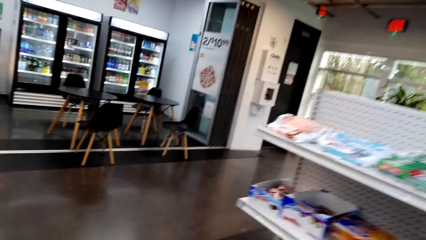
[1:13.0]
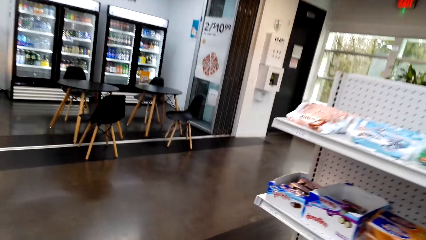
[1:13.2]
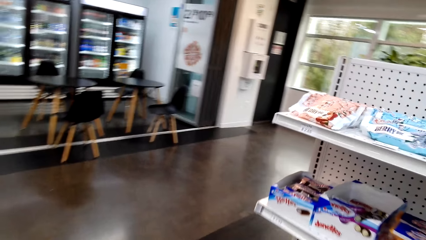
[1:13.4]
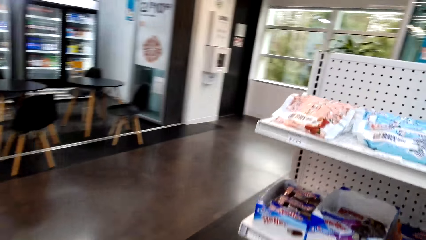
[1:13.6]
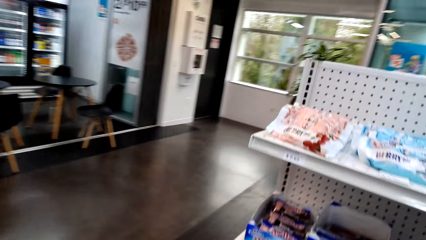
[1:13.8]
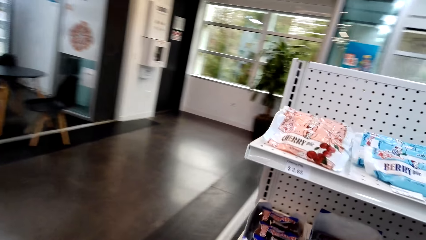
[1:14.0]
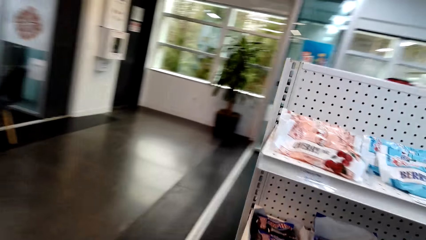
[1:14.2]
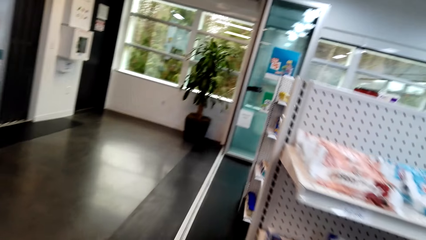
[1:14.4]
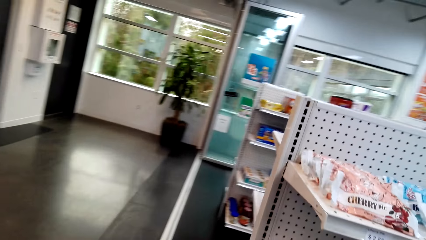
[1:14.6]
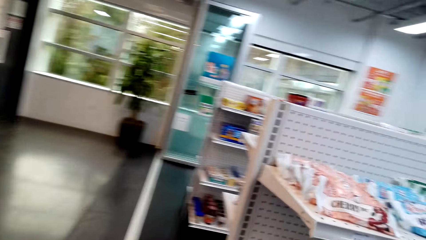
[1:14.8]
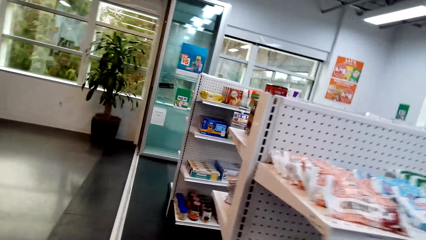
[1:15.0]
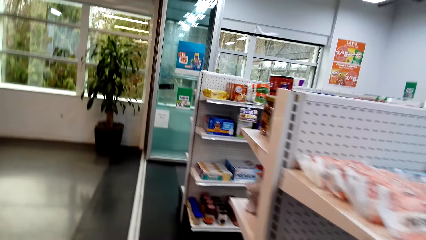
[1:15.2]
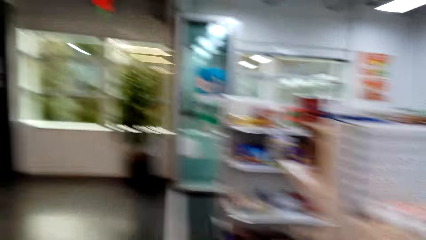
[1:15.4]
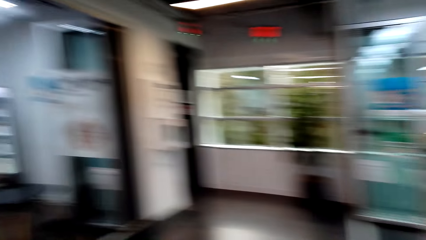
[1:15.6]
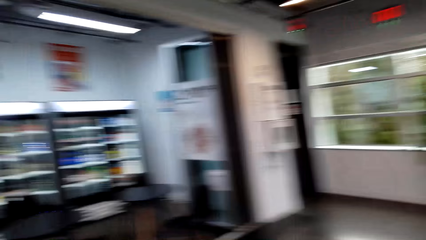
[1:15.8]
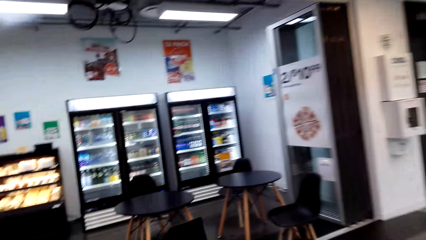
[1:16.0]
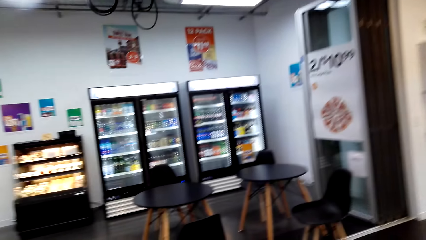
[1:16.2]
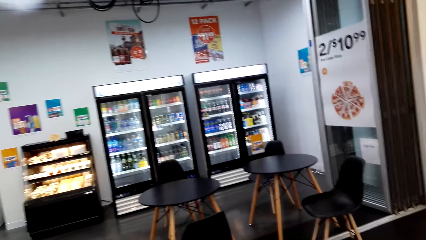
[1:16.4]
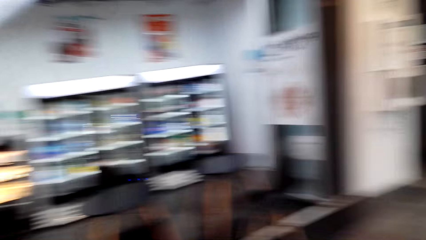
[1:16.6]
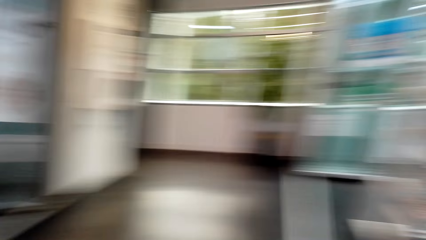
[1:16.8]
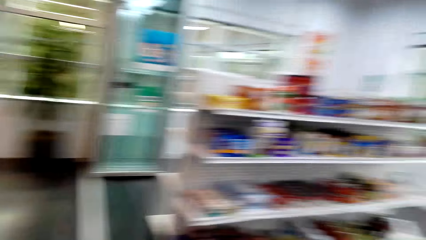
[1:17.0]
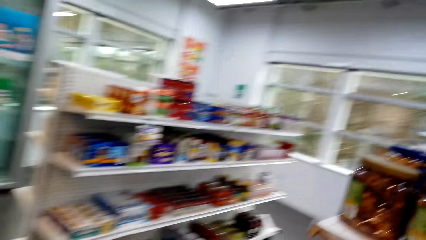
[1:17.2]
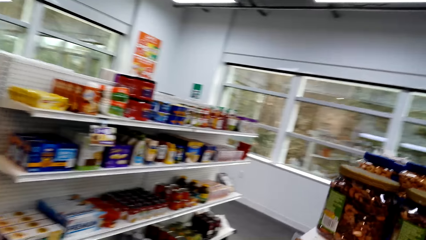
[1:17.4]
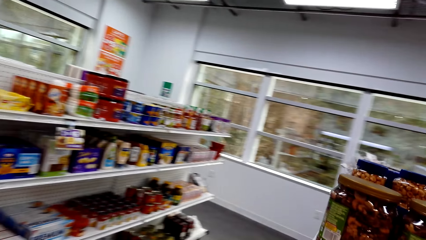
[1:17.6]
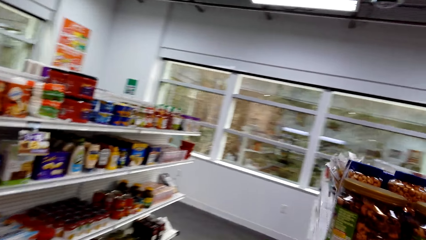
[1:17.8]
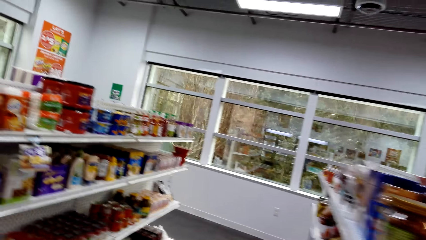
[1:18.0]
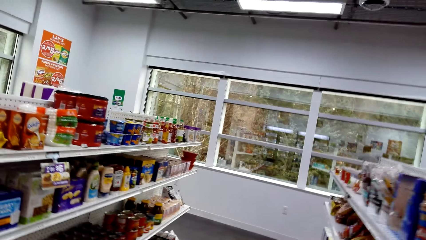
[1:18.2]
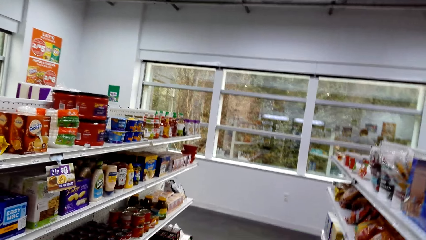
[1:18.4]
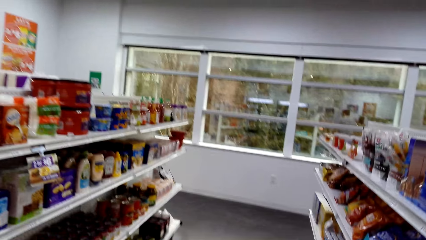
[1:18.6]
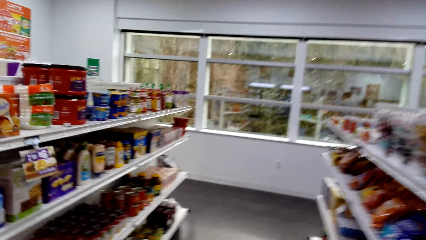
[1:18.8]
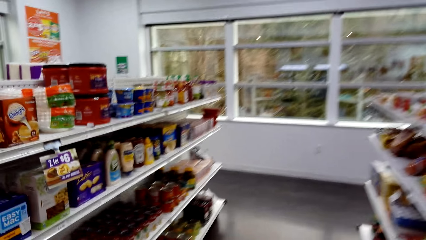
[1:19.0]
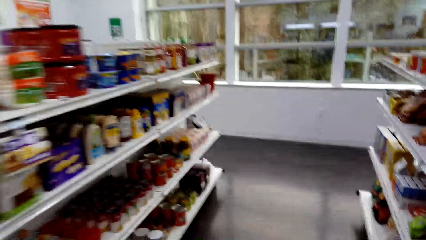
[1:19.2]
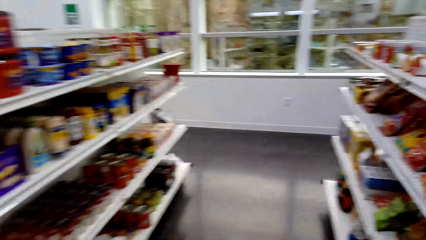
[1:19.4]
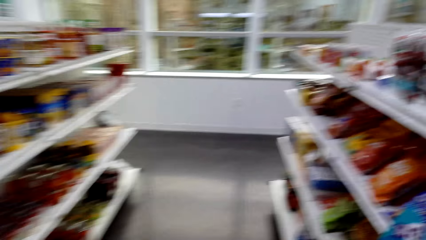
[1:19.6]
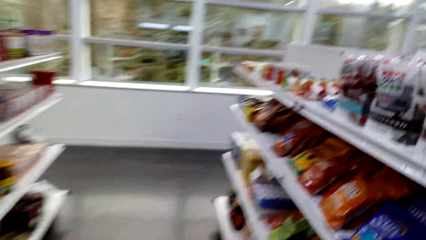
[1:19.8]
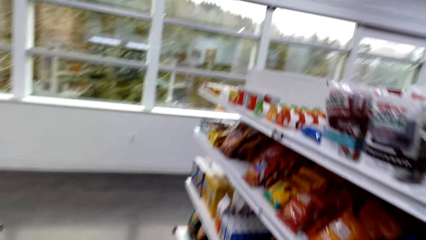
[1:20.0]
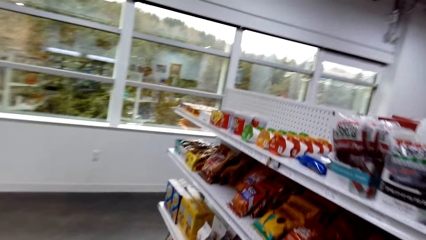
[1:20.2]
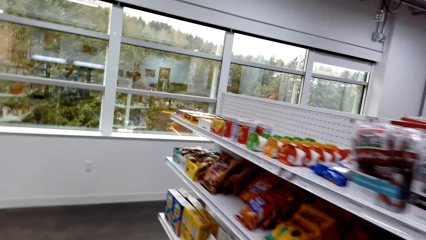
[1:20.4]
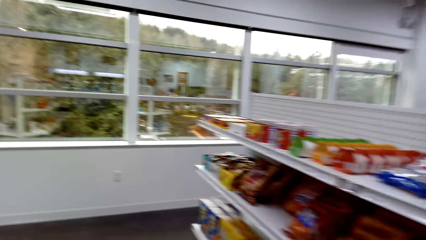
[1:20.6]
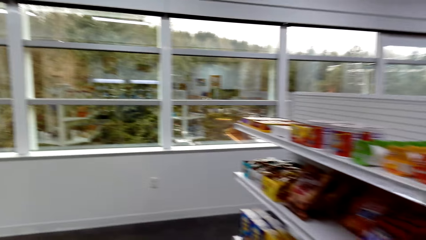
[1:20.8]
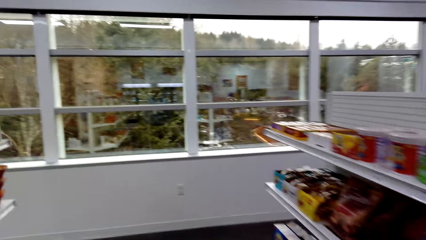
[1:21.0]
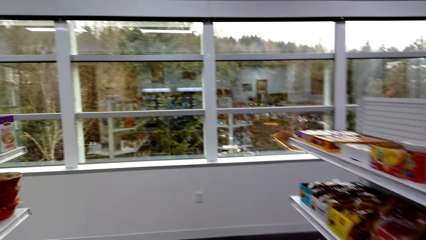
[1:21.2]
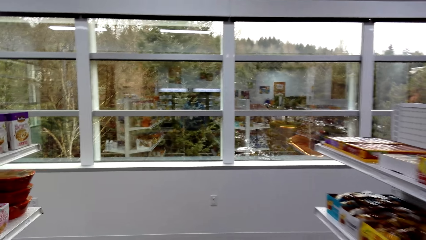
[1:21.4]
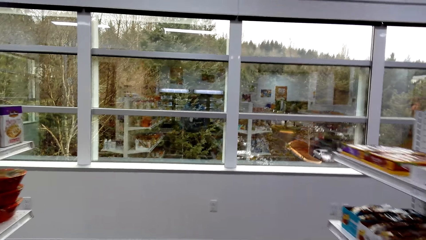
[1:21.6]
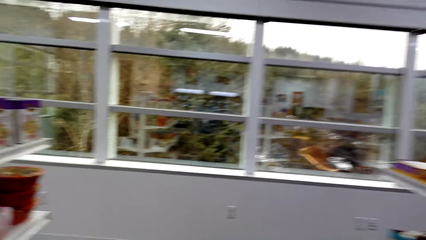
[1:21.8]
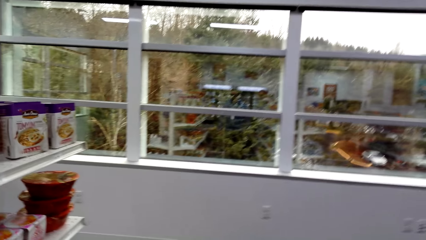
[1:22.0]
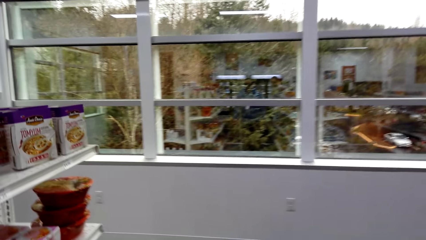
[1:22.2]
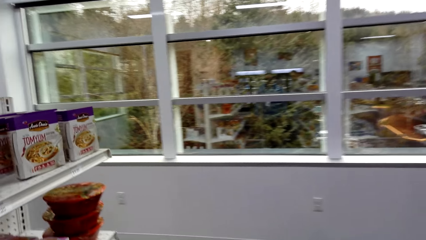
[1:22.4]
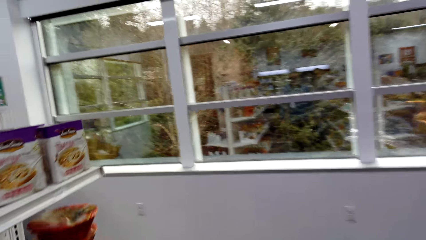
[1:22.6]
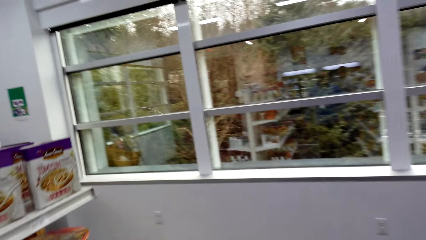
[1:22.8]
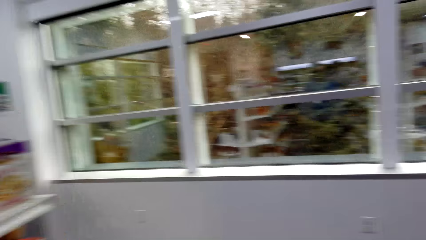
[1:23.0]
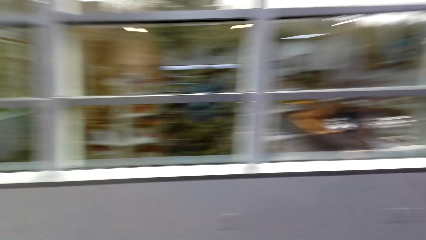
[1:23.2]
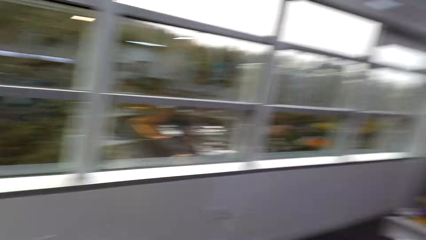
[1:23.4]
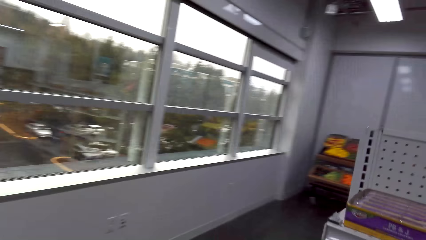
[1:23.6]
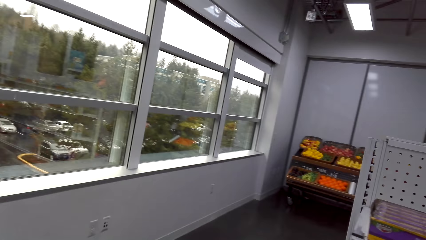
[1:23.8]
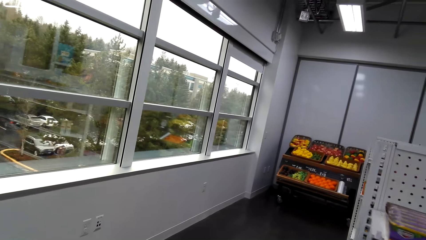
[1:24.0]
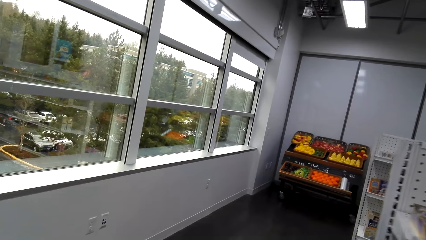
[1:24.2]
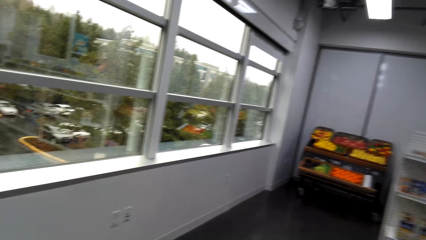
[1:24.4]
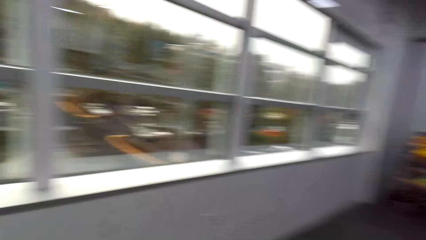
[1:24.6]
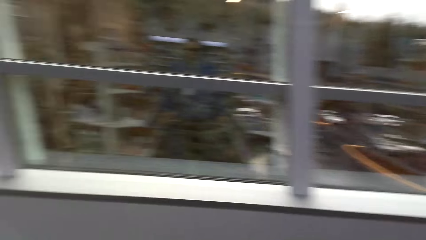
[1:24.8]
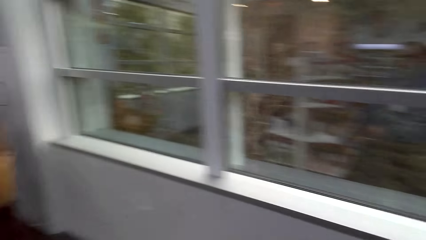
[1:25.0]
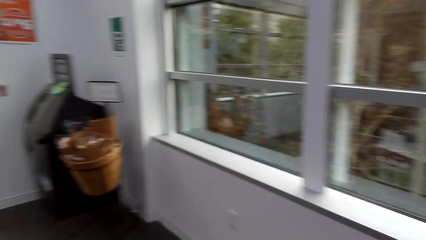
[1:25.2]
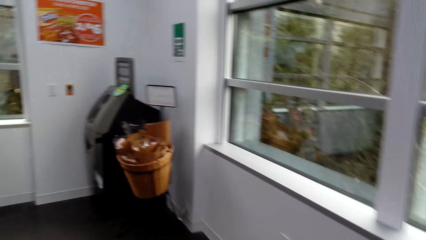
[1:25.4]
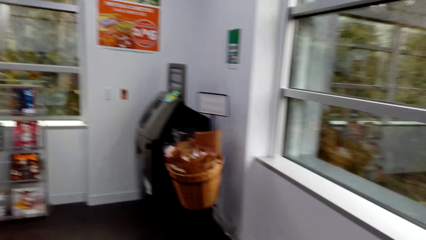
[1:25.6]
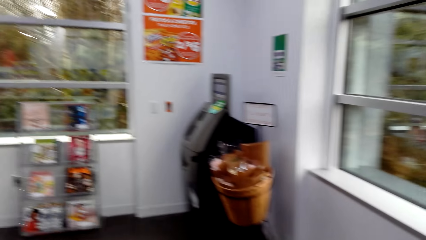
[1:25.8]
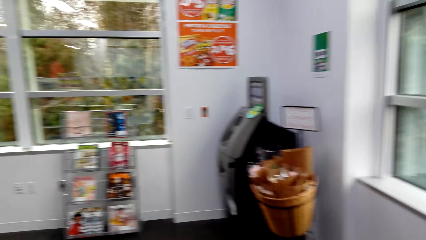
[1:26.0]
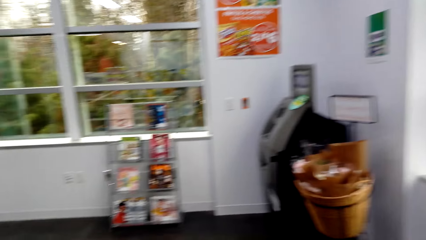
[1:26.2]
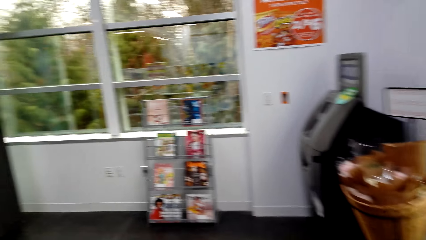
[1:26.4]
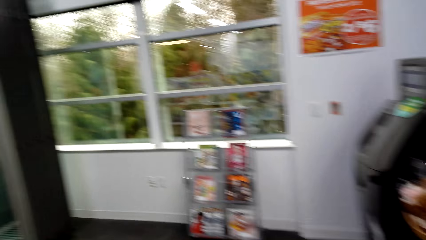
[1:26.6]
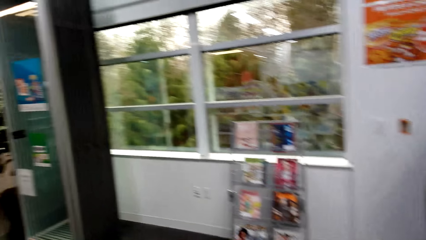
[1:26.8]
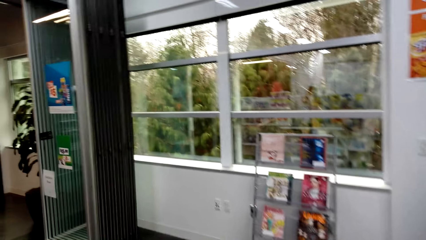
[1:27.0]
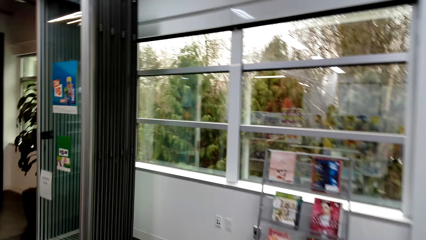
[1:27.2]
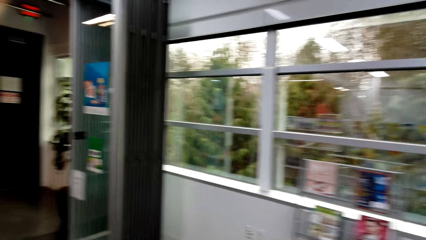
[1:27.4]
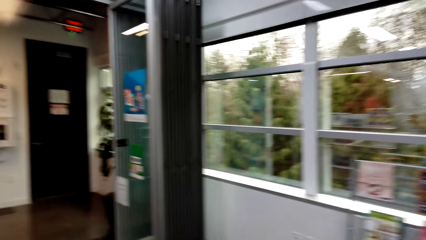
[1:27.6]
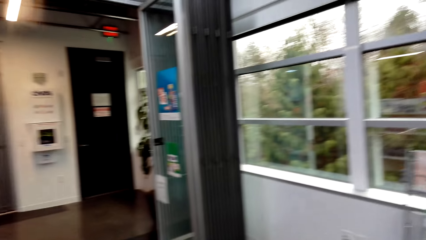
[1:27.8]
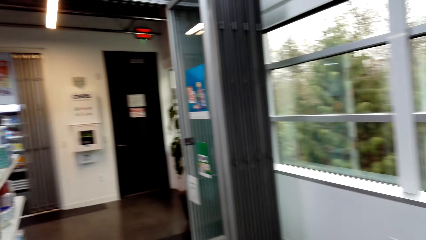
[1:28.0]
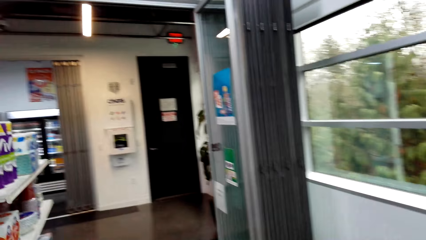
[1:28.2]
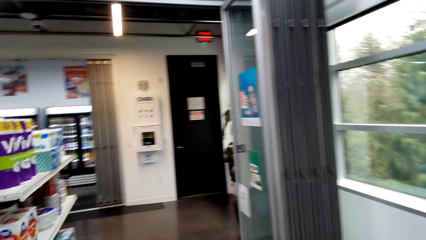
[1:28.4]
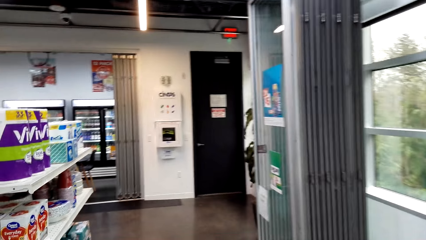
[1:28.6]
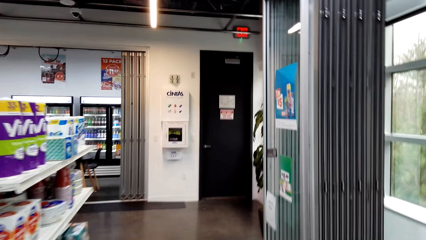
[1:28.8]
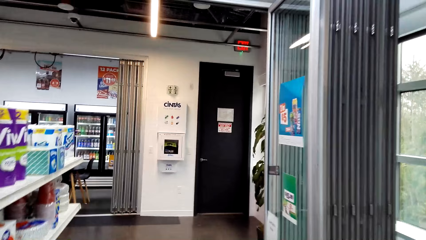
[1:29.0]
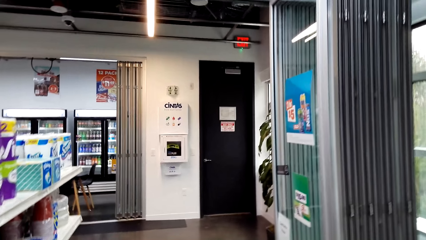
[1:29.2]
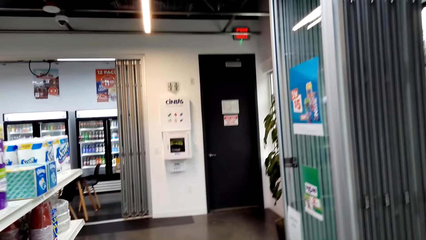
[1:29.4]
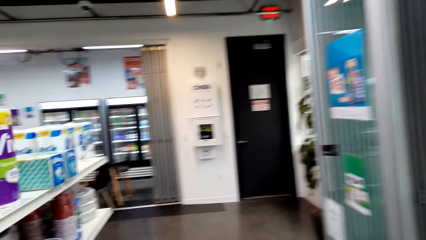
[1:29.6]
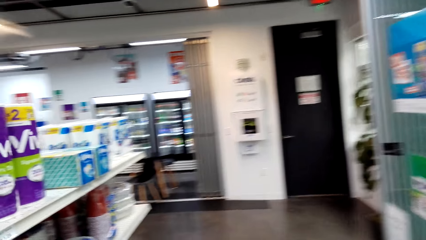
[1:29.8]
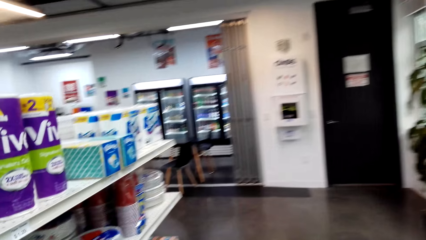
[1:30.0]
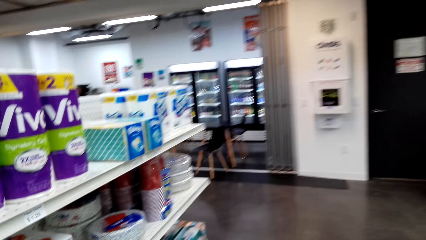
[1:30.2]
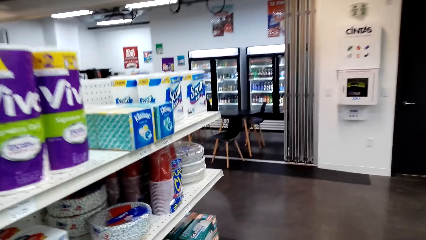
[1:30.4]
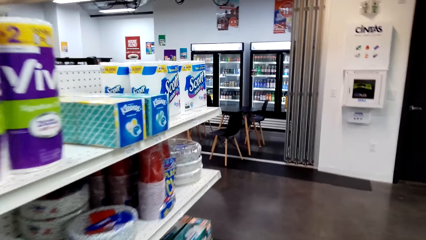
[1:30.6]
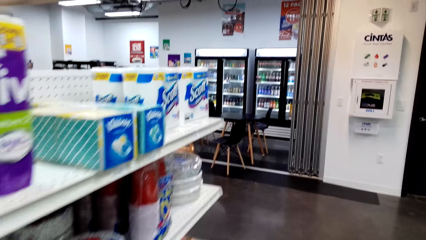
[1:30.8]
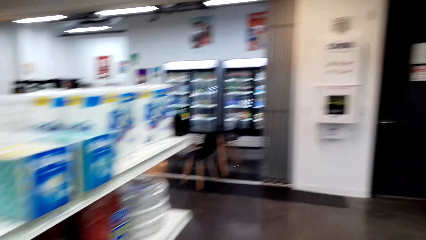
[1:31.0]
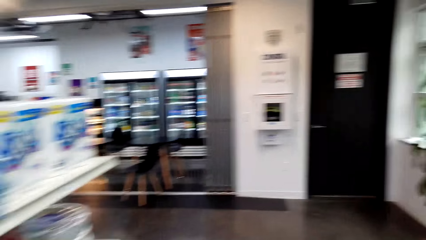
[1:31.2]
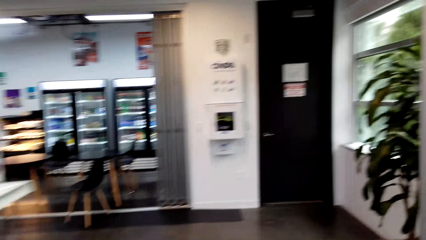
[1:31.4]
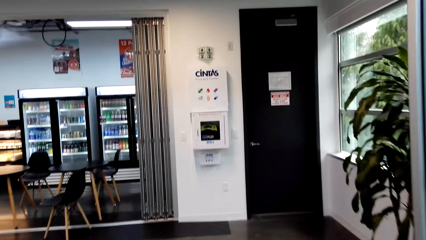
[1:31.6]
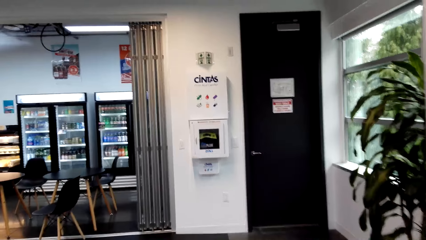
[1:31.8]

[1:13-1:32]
The camera wearer turns around the shelves. They look to the fruit shelves. They walk towards the snack shelf.
